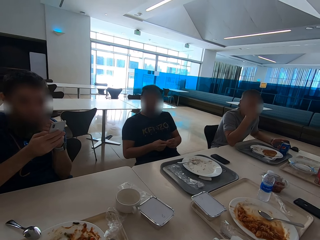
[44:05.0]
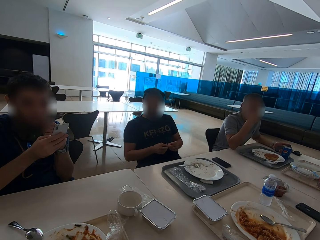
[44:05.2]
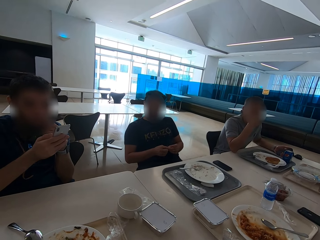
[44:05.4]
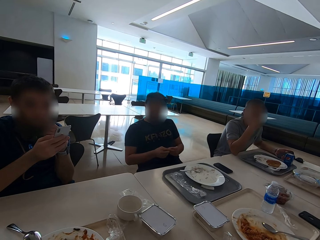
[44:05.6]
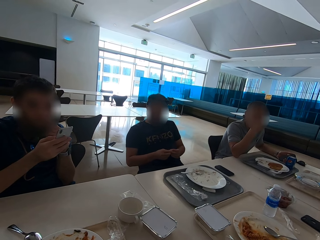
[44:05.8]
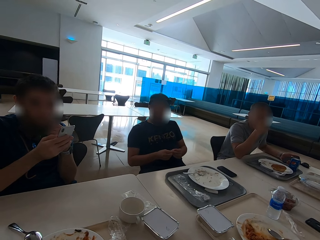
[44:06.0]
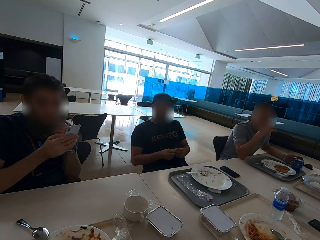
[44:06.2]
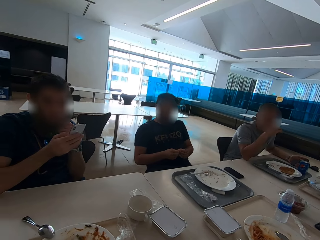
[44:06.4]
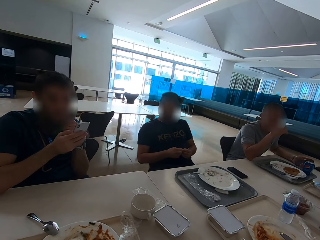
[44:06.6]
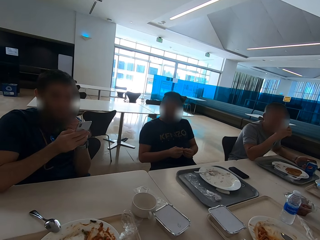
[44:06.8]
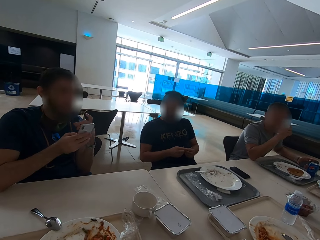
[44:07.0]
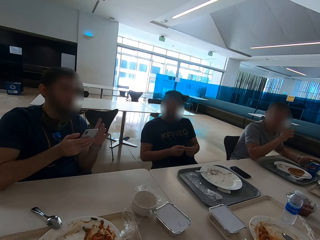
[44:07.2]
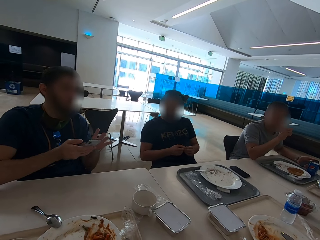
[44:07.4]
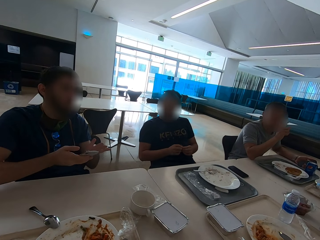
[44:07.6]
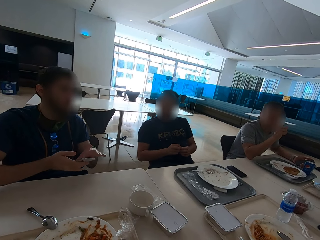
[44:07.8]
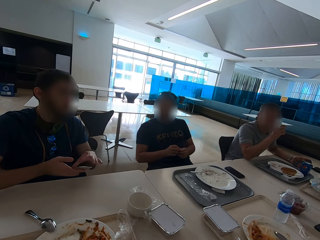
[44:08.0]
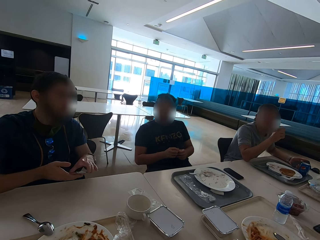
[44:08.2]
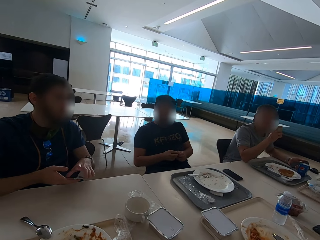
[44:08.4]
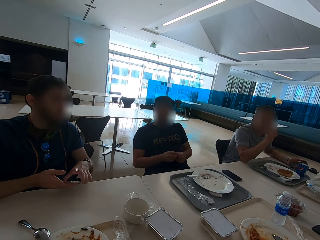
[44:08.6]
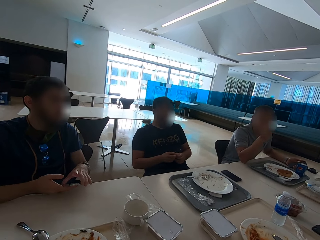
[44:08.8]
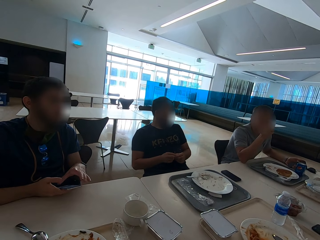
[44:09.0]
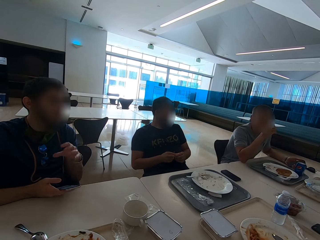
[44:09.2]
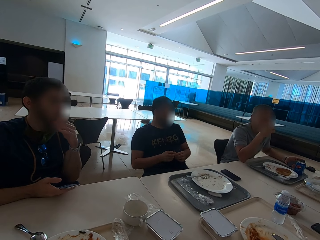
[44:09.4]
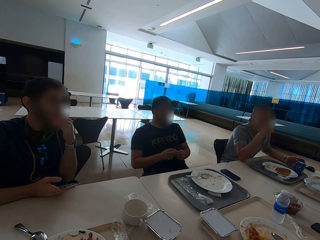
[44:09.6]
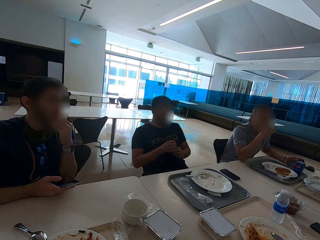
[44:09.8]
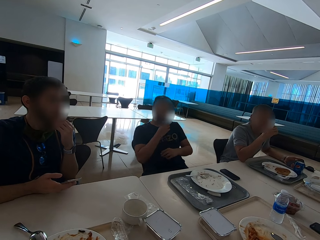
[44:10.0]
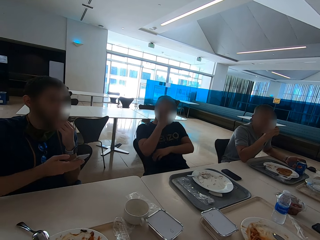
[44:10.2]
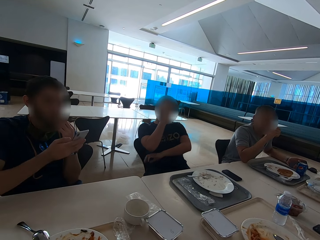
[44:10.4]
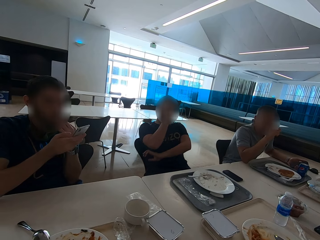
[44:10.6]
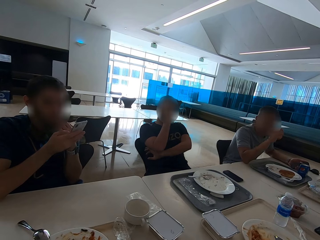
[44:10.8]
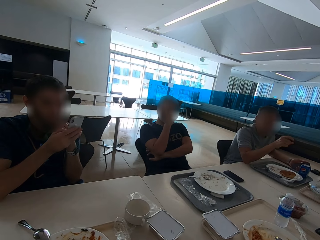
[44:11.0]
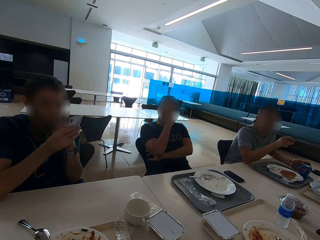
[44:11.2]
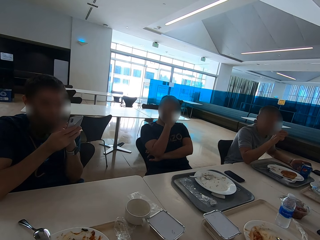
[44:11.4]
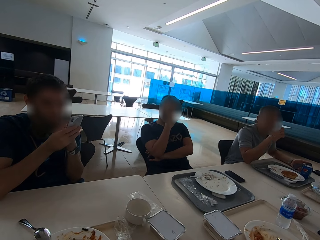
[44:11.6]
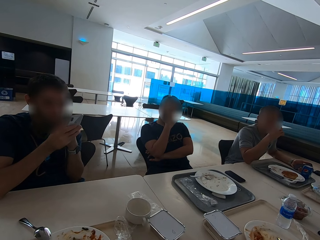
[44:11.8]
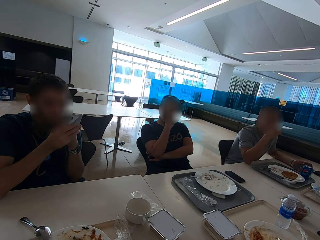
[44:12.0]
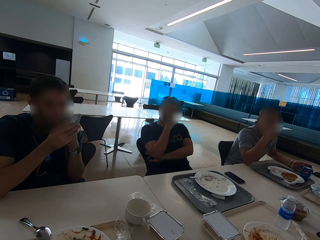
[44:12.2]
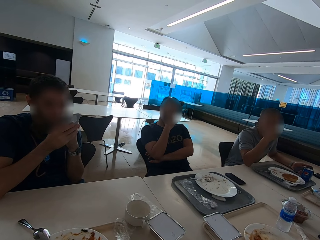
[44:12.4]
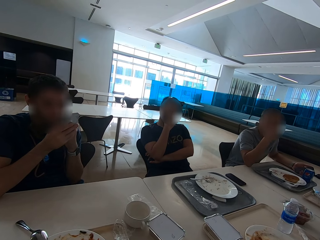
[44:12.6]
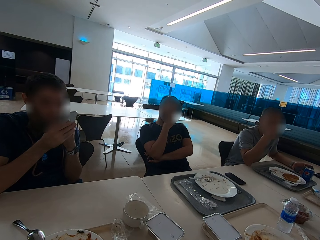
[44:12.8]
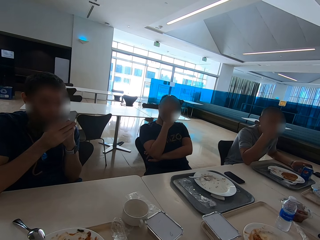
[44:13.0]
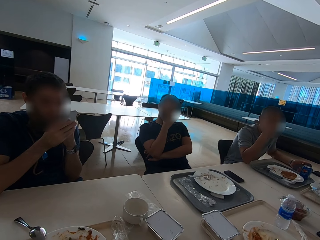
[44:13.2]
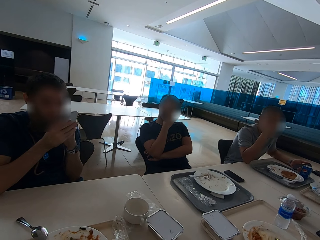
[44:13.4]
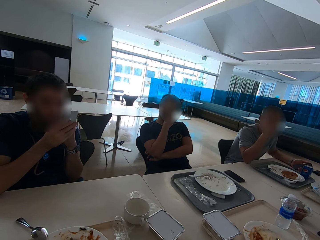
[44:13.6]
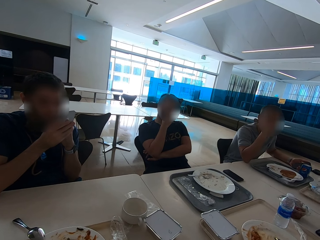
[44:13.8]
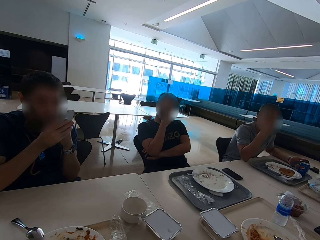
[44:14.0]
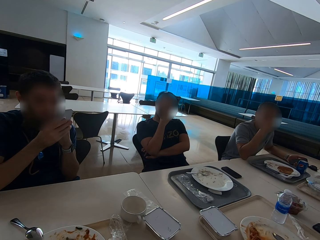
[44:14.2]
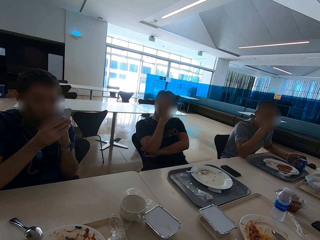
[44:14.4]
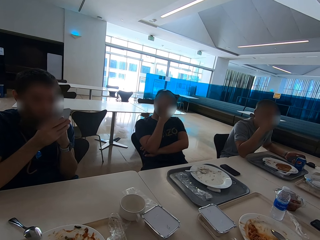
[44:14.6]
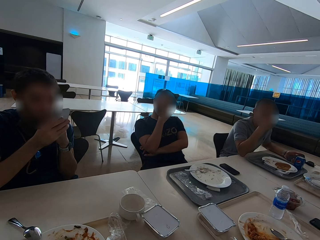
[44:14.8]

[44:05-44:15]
A man speaks with gestures. Another man lowers the phone, touches his beard. A third man picks his teeth. The second man operates the phone.

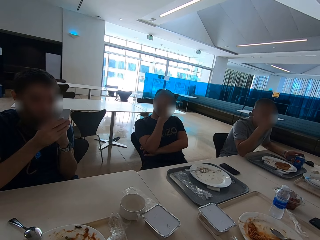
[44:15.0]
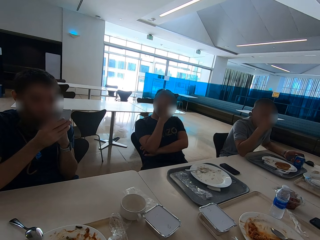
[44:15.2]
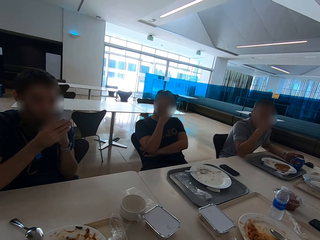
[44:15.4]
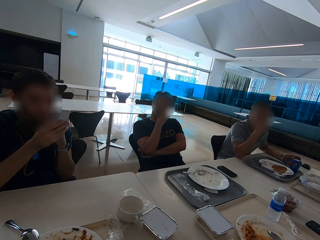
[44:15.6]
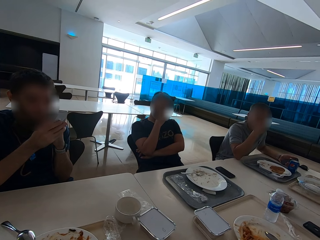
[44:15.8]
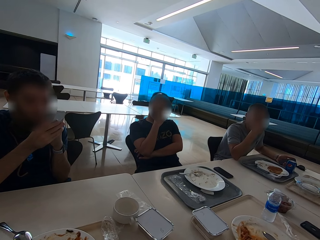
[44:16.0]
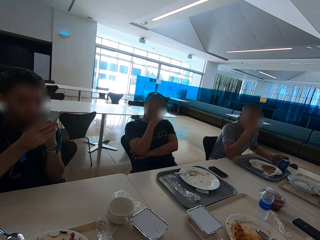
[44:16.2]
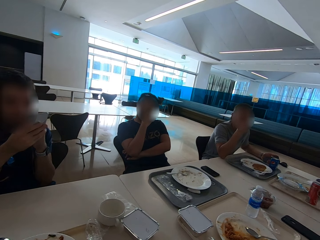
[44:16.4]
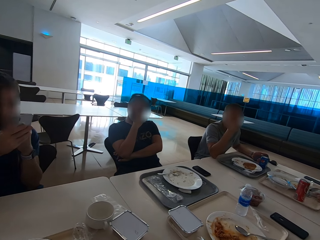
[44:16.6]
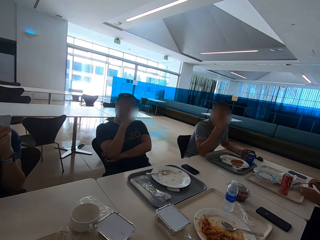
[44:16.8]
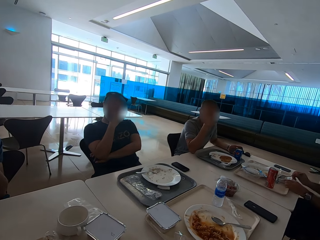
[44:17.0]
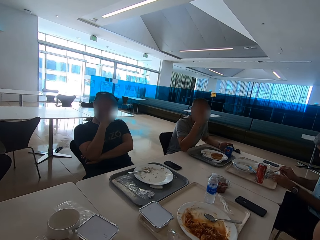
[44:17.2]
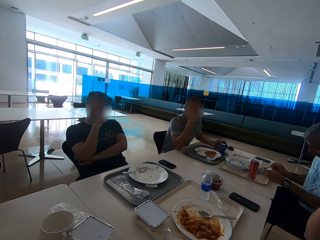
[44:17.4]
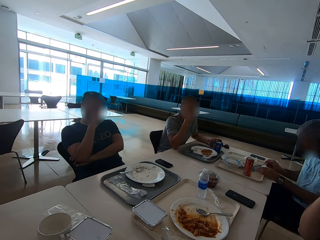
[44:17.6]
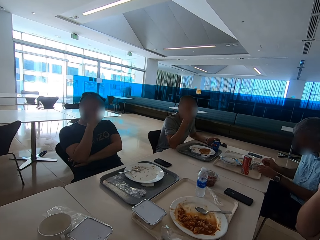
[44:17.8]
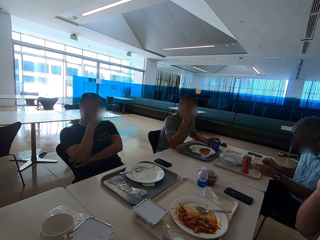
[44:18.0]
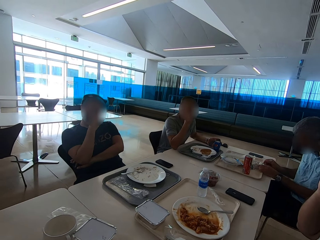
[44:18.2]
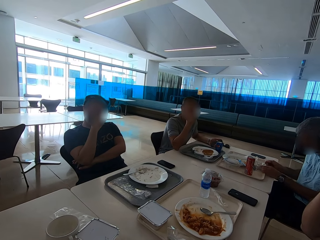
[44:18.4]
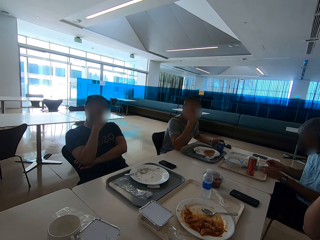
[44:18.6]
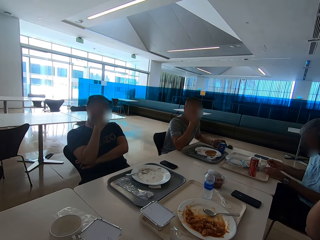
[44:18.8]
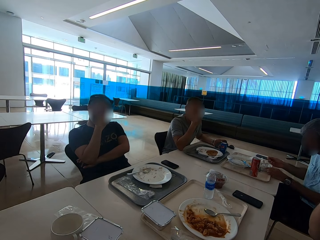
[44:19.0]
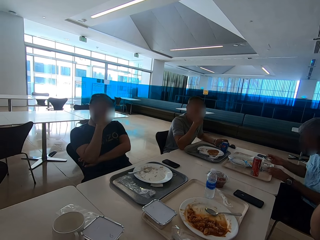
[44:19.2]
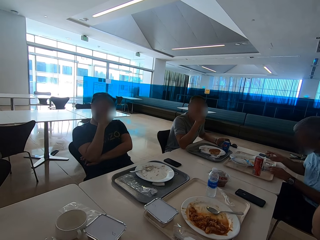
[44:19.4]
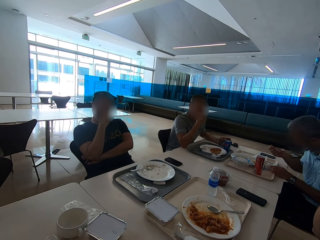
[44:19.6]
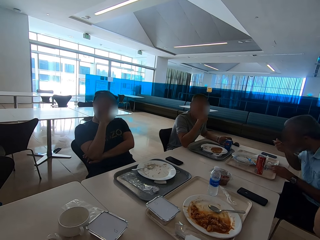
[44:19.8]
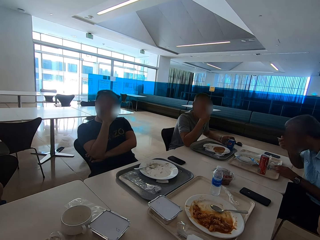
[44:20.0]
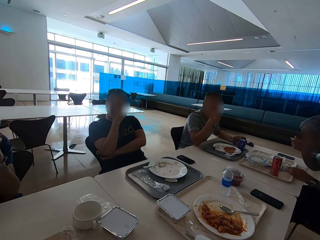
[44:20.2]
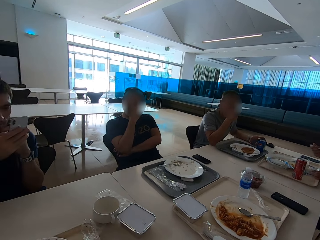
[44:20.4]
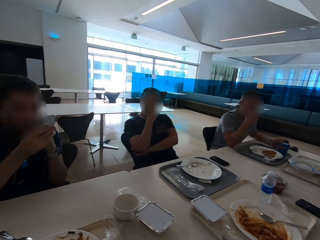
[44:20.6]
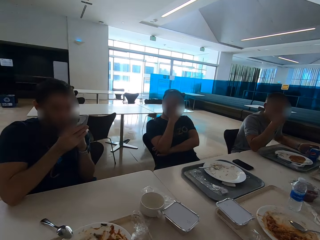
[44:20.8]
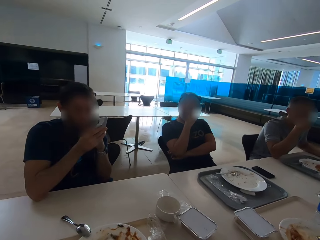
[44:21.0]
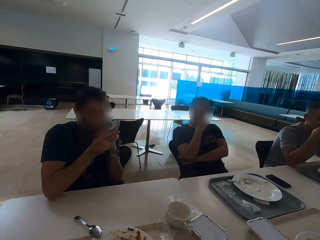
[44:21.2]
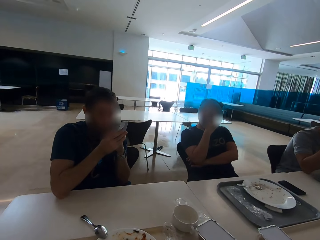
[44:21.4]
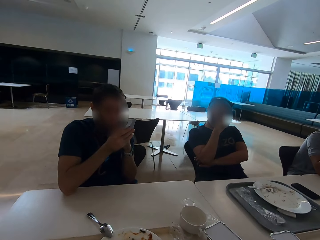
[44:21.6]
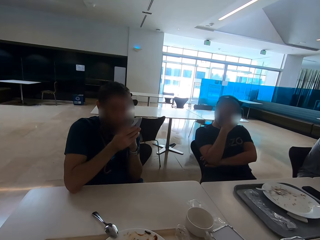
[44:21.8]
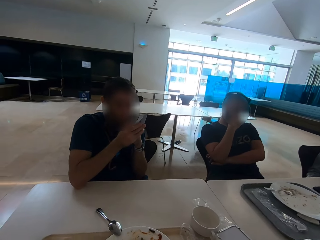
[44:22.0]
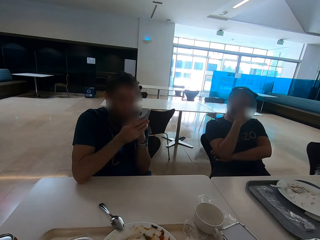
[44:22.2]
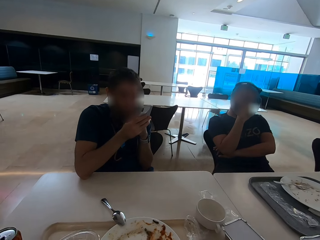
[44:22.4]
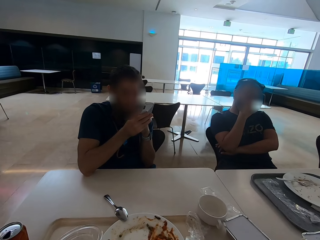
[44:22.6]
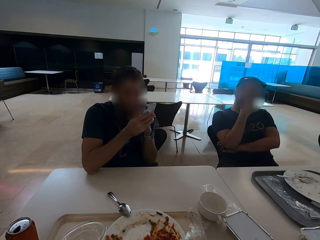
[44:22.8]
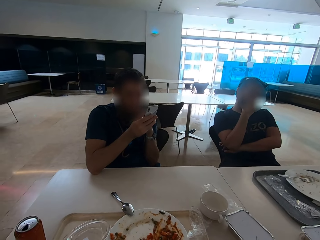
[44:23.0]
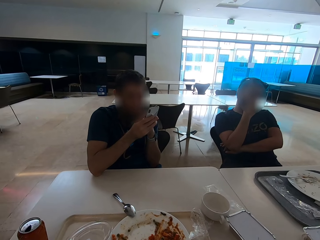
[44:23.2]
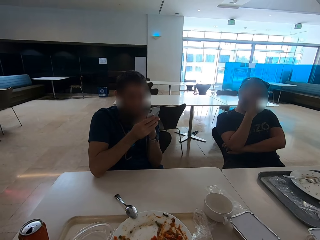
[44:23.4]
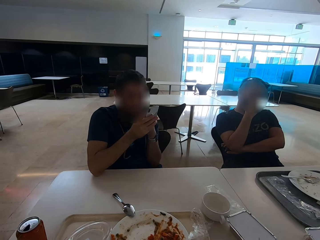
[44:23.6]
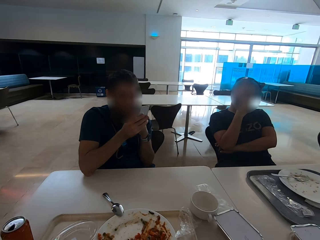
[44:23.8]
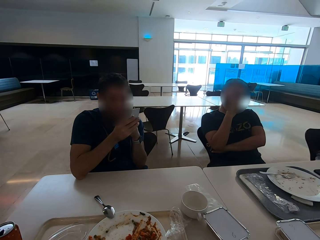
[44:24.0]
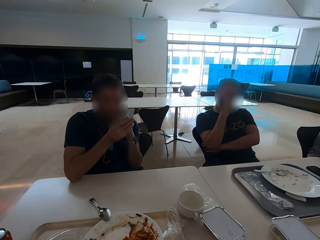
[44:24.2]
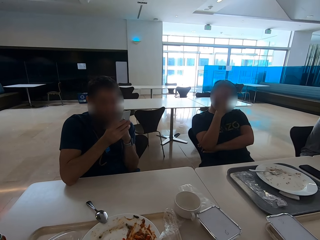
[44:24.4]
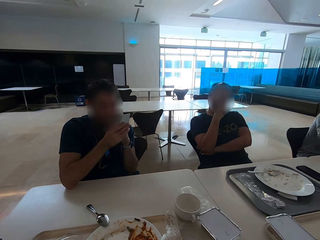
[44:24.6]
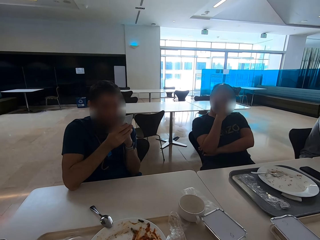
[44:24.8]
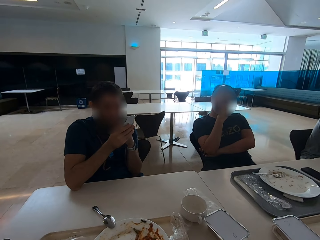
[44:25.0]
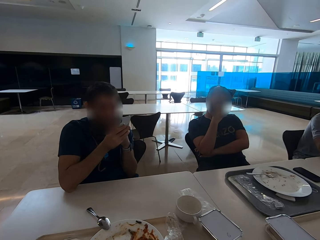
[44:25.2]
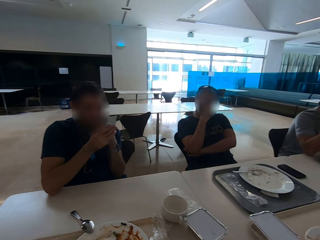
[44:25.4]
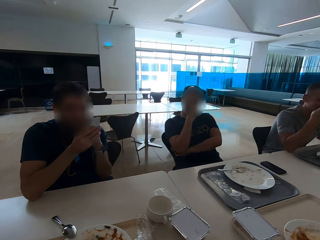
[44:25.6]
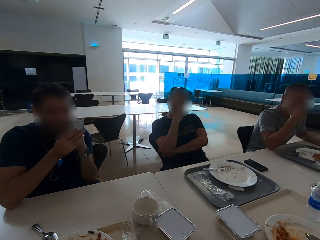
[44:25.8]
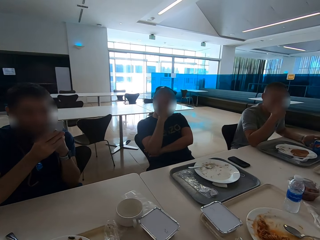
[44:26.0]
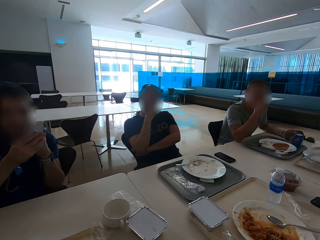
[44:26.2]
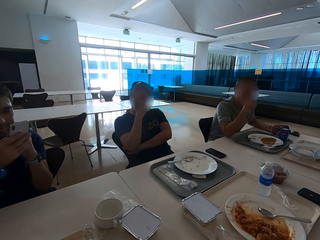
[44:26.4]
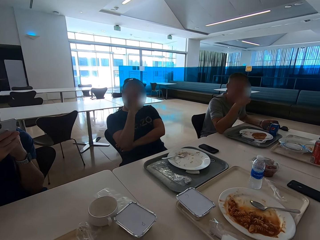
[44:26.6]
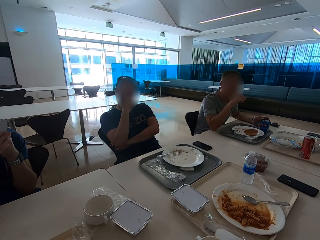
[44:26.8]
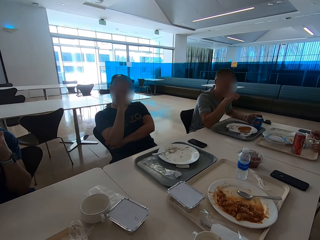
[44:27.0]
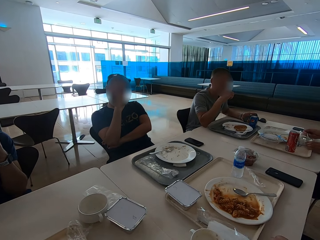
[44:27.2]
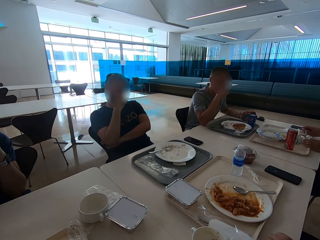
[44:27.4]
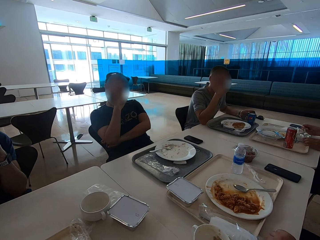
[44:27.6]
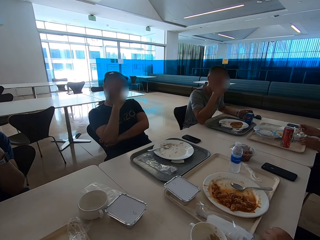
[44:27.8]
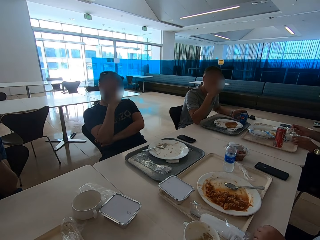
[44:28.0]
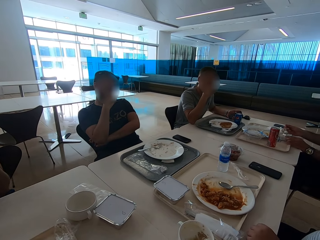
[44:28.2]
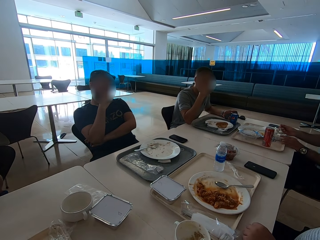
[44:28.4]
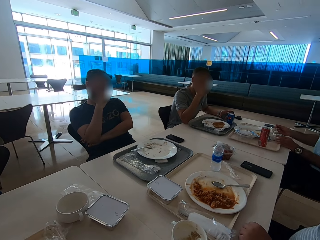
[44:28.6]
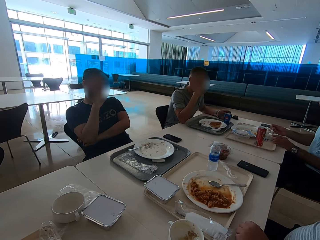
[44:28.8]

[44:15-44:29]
The camera wearer looks around the table. A man eats. The camera wearer looks at a person. They look around the table.
